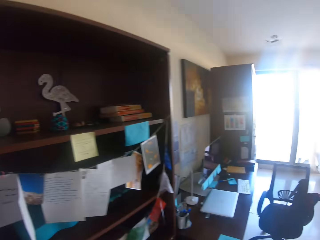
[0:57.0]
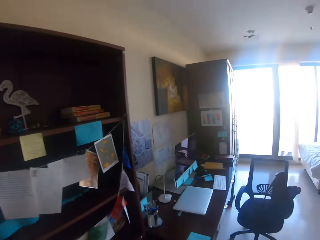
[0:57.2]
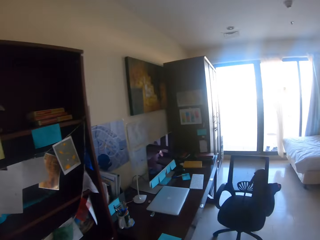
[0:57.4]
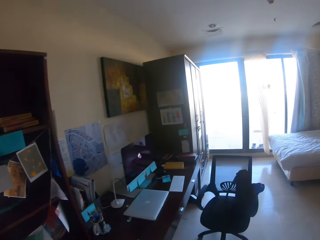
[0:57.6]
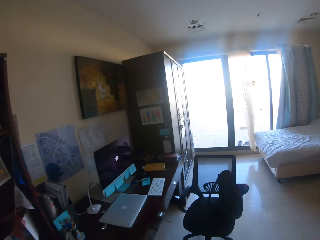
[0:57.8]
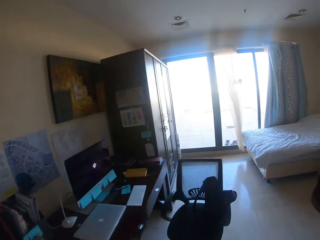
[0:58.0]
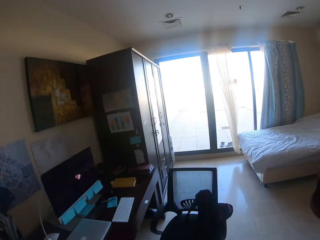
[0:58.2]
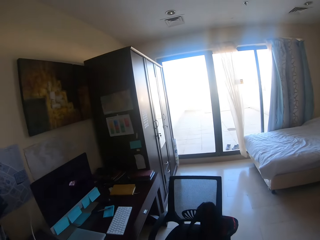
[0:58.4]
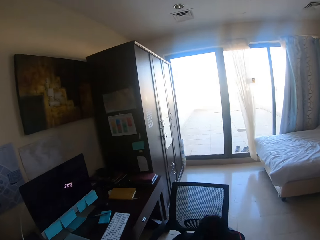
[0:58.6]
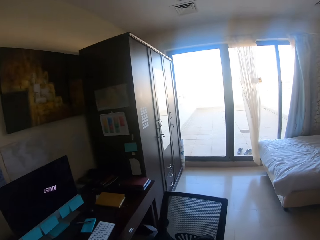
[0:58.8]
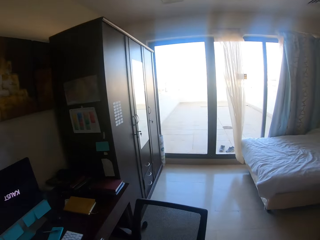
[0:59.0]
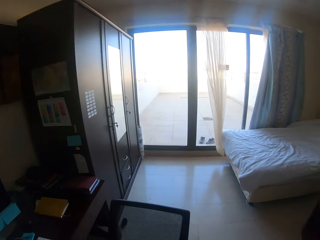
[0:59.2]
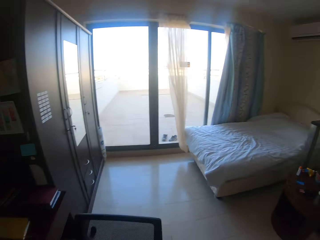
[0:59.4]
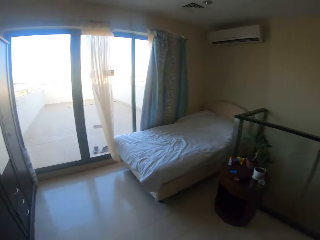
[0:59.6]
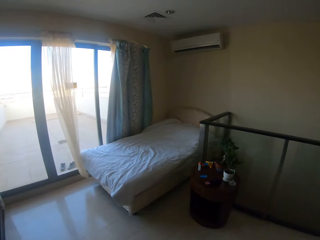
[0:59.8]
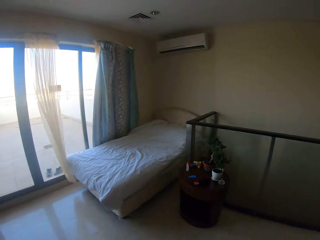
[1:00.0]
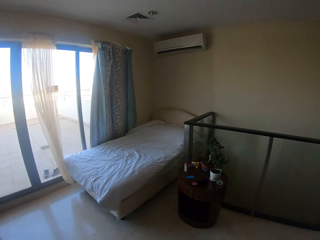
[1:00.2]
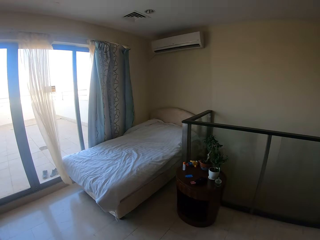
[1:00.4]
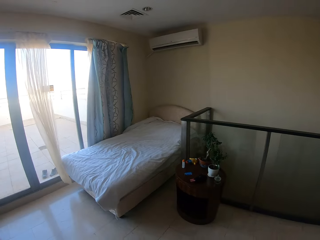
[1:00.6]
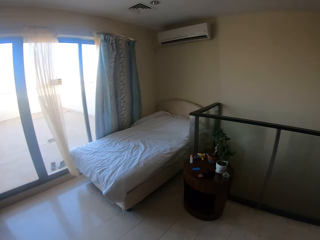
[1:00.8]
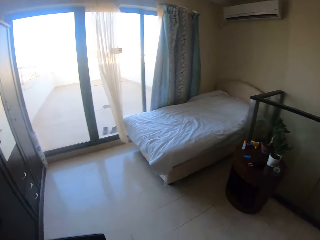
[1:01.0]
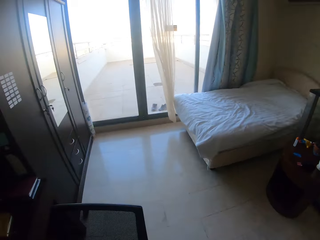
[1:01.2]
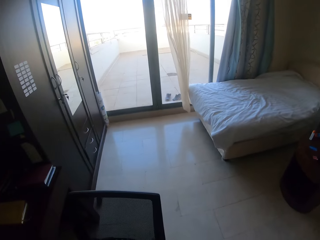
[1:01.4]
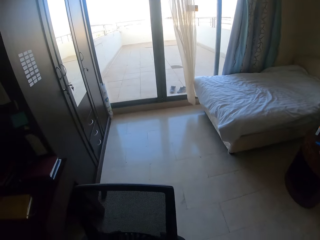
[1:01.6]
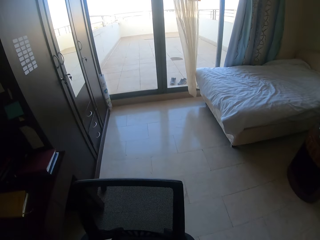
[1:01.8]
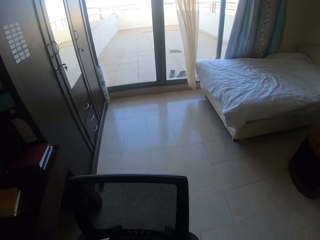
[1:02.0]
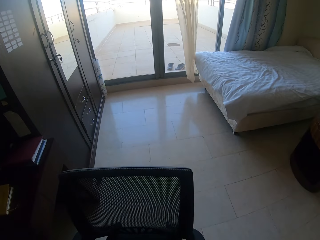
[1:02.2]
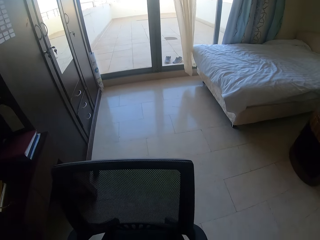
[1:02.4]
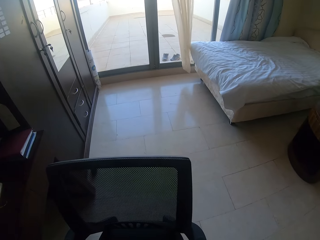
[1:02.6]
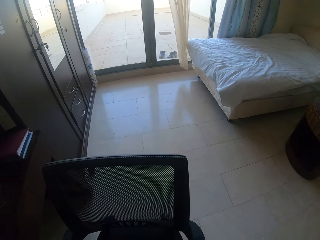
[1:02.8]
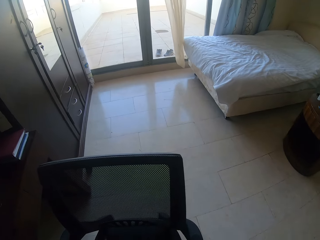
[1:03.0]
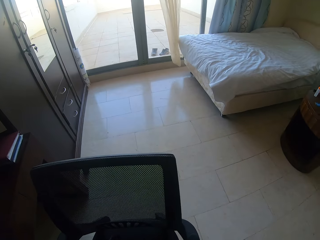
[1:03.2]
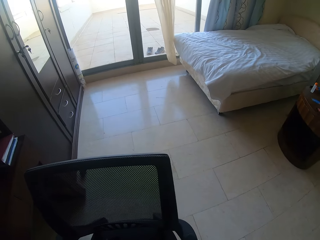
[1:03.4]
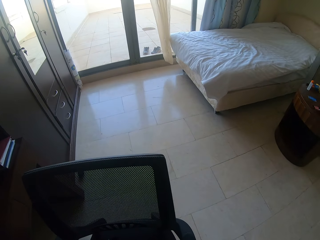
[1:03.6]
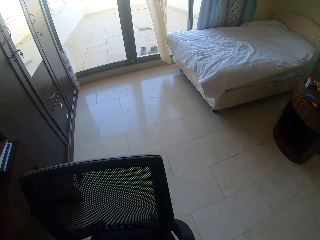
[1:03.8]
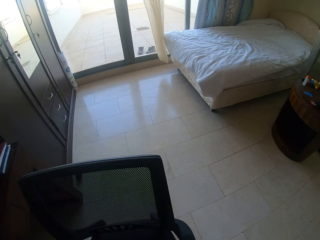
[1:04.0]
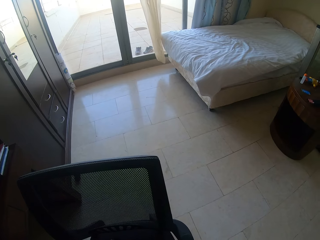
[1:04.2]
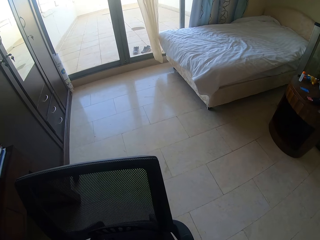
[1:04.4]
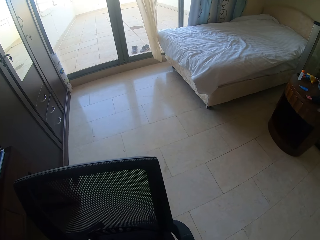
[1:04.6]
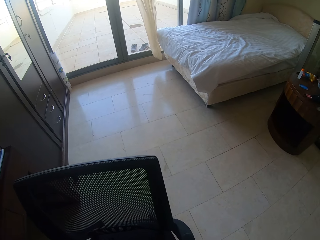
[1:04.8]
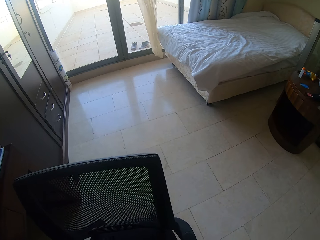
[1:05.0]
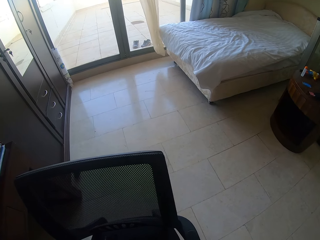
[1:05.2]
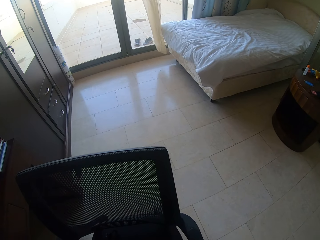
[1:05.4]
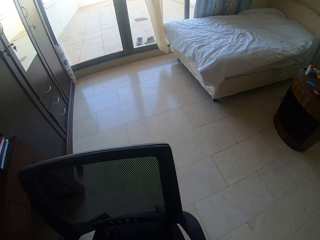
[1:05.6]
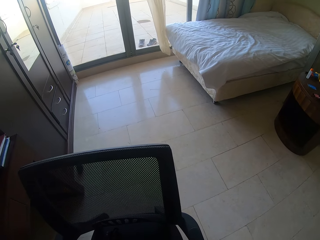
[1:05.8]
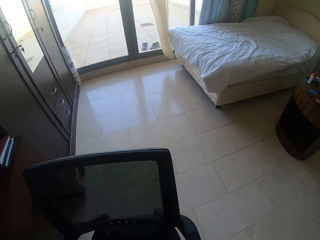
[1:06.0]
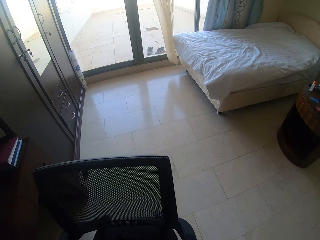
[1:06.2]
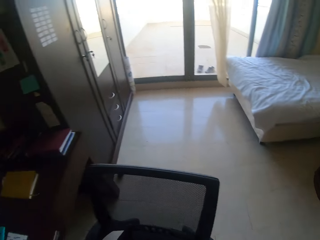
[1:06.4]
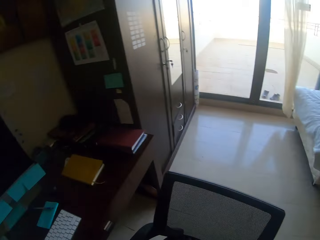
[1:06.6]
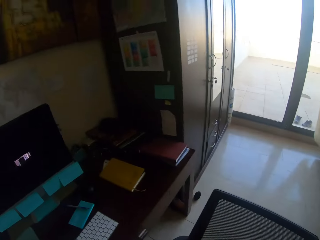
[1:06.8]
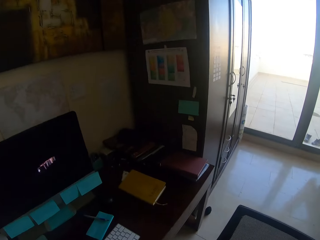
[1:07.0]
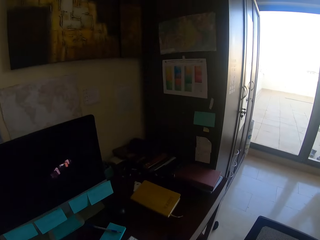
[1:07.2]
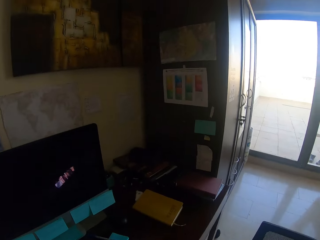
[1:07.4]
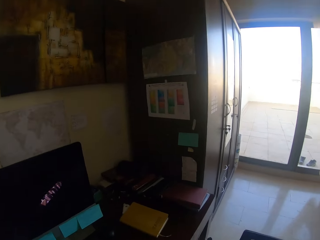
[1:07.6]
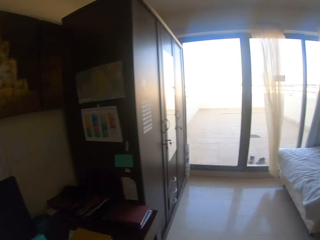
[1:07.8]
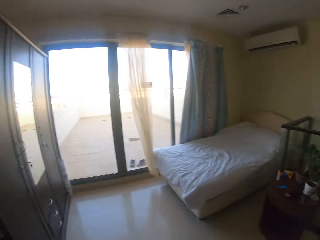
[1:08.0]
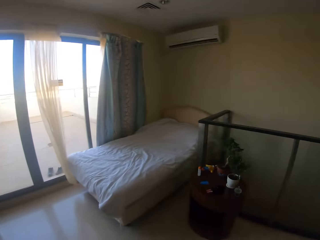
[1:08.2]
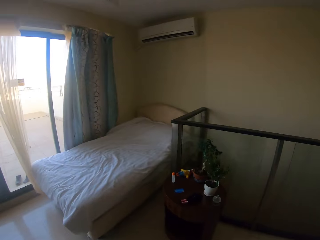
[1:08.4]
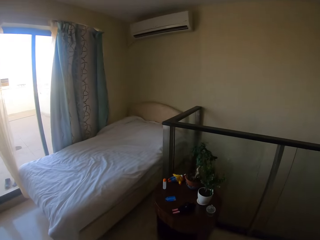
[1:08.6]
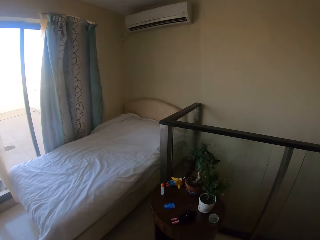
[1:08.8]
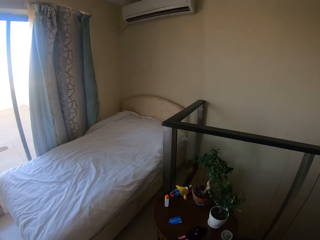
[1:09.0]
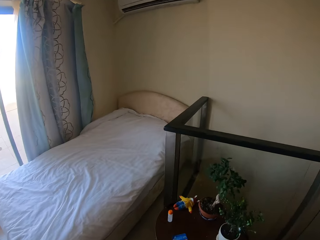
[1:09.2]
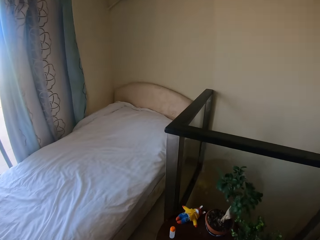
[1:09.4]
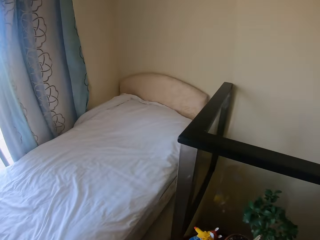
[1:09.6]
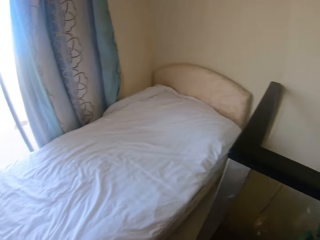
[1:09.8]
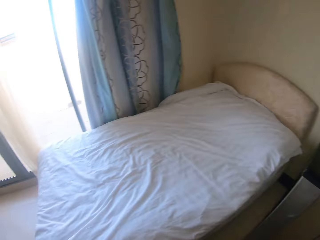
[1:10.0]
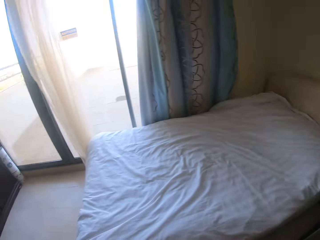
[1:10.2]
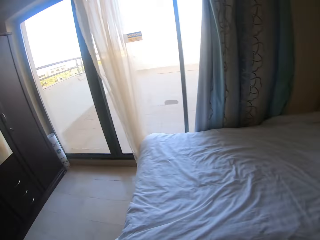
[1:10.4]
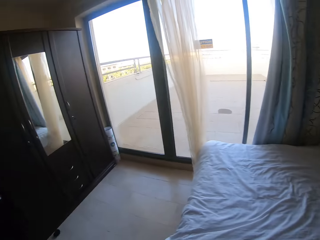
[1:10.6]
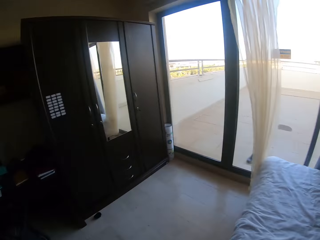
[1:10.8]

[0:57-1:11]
The camera wearer turns round and walks. They look at the bed. They touch a bag on the chair. They turn round. They walk in the house.

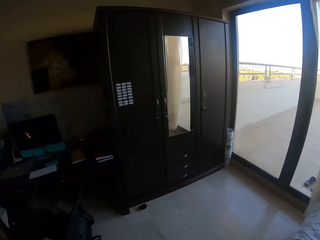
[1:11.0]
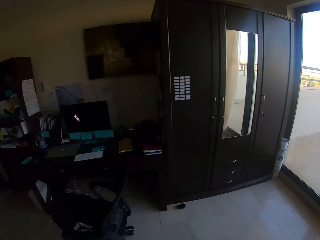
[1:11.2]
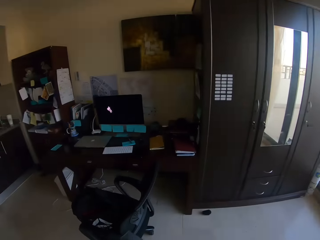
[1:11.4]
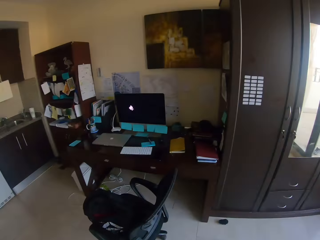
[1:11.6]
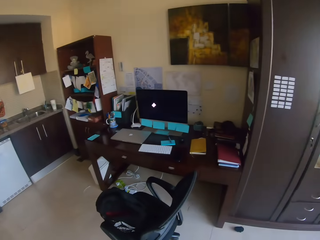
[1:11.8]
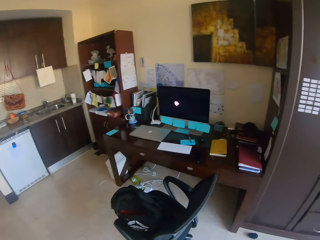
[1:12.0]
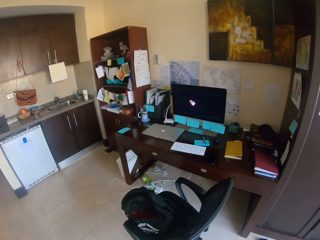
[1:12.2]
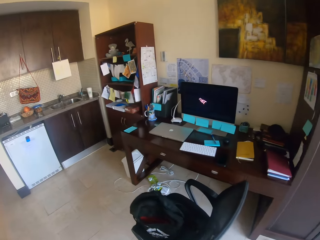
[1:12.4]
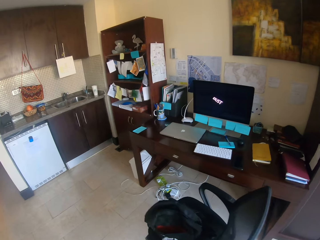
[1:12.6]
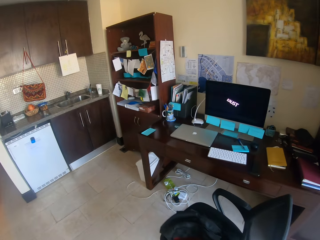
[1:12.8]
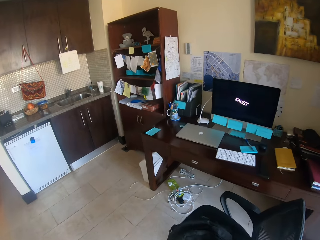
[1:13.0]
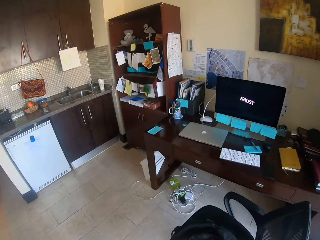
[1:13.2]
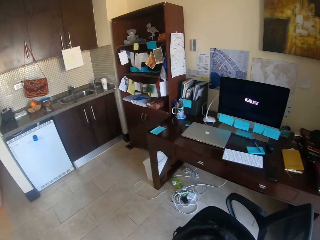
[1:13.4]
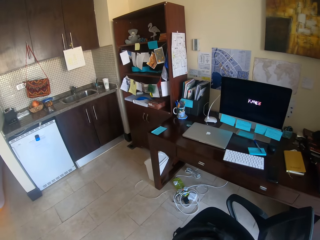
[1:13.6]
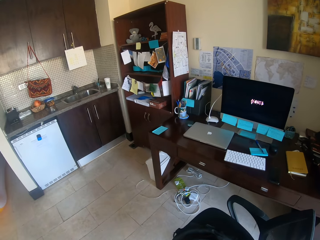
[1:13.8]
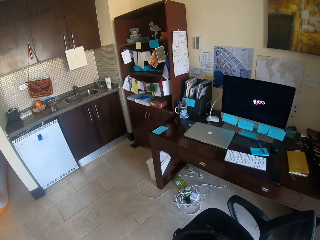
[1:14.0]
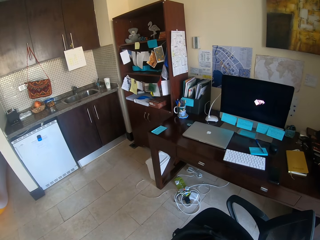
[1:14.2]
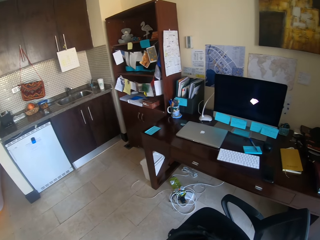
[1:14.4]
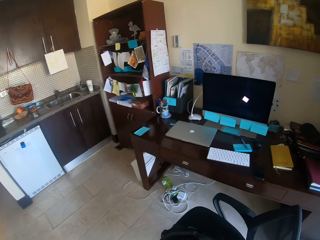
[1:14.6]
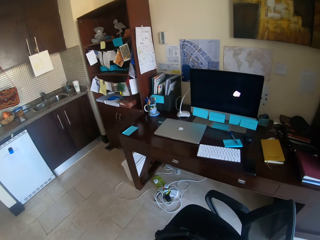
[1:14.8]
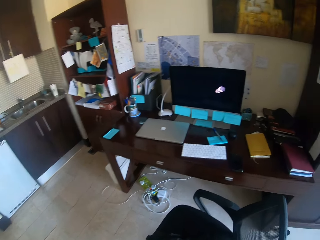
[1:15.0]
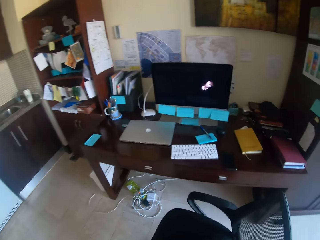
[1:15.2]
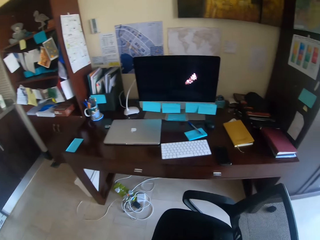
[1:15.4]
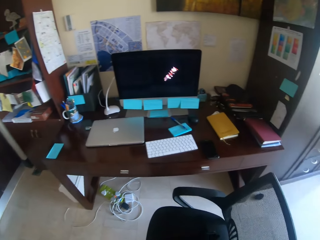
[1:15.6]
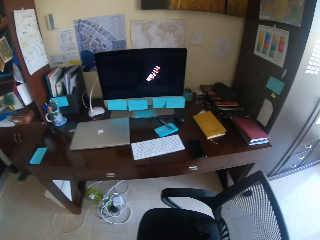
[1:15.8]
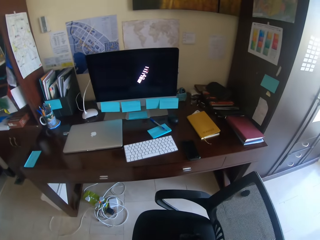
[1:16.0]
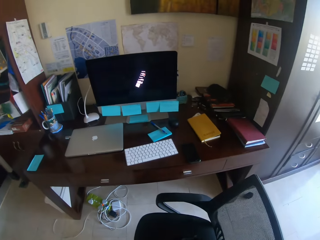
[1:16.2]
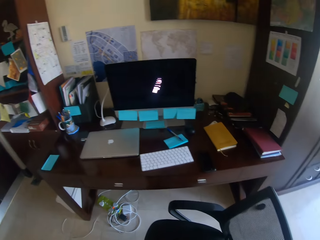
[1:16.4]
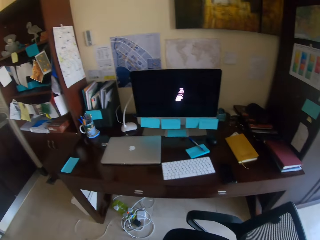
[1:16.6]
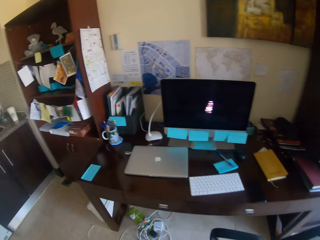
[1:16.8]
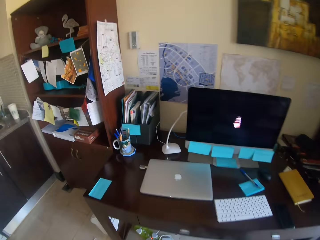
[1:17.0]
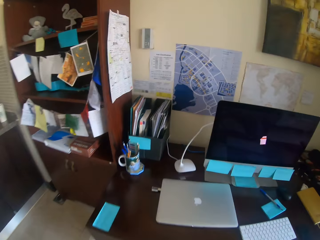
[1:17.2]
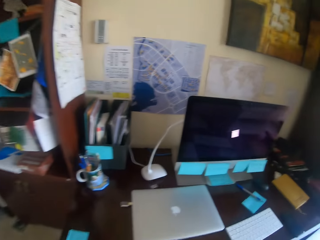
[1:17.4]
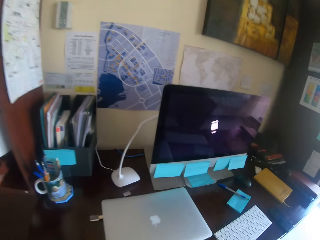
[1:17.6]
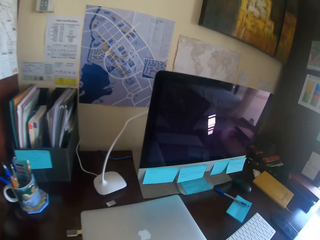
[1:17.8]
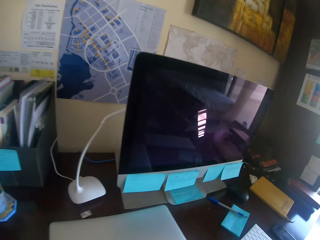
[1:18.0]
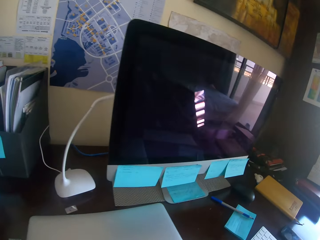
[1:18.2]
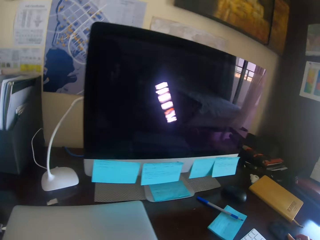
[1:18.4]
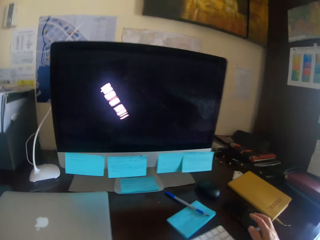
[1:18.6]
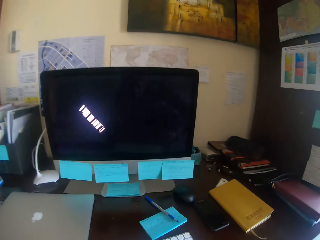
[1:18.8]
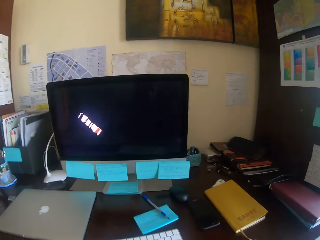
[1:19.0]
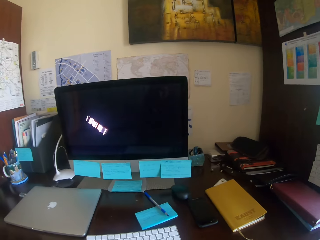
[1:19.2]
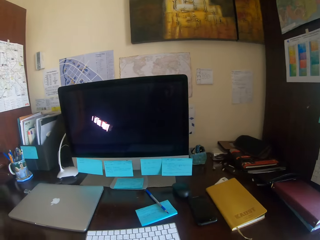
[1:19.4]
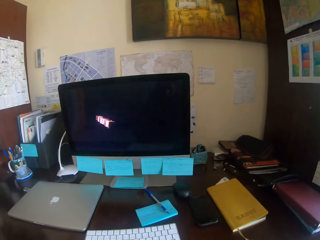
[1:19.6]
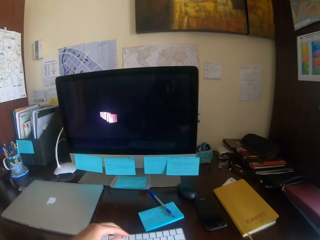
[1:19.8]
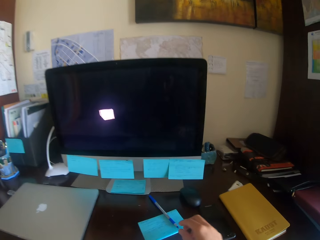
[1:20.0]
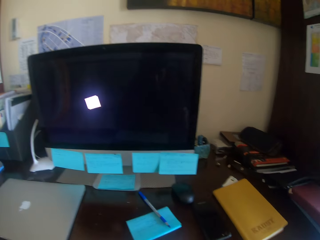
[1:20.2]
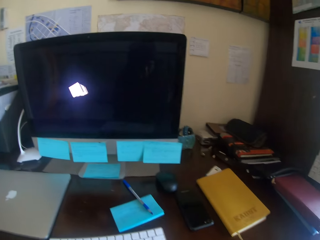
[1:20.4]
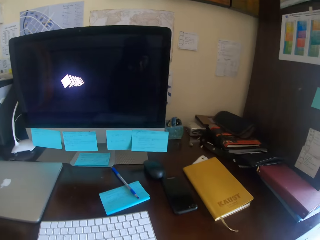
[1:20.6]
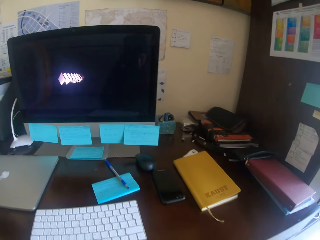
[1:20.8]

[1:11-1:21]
The camera wearer turns round and walks. They stand beside a chair. They move a phone on the desk. They sit down. They move the hands.
